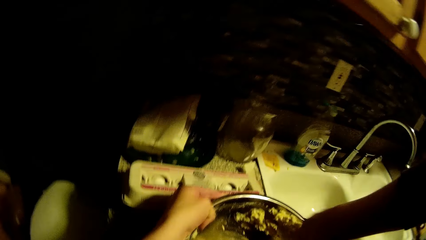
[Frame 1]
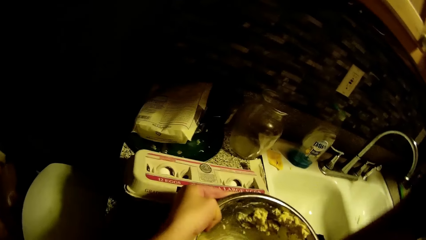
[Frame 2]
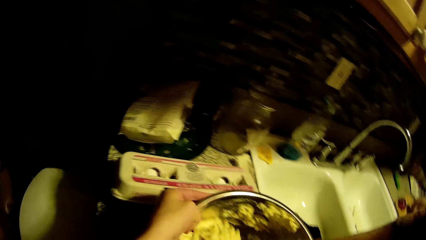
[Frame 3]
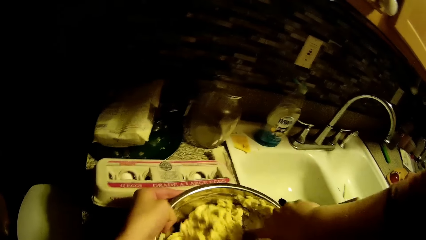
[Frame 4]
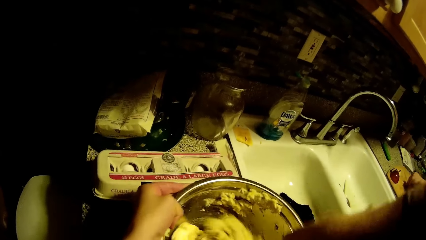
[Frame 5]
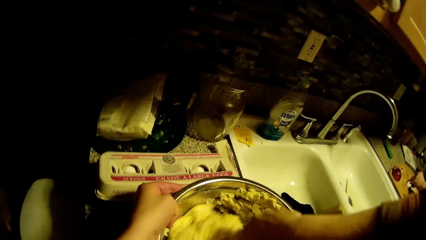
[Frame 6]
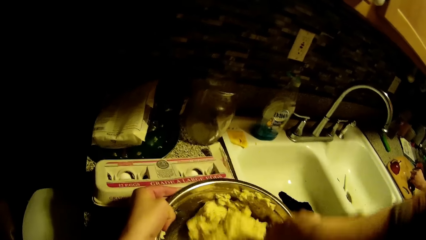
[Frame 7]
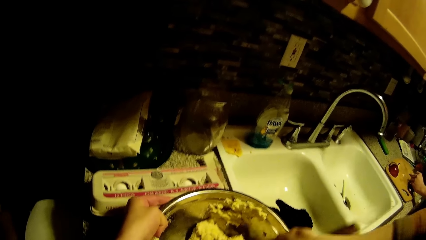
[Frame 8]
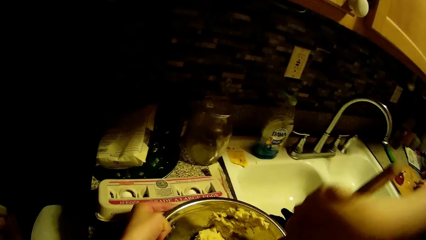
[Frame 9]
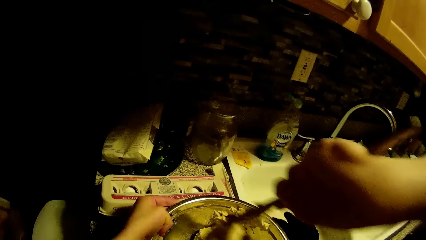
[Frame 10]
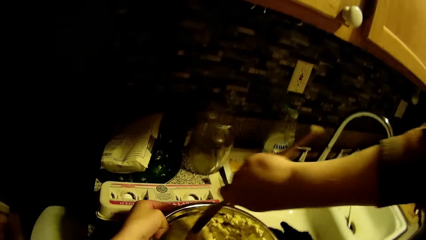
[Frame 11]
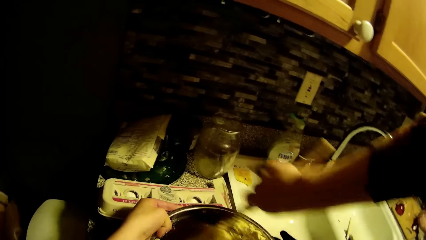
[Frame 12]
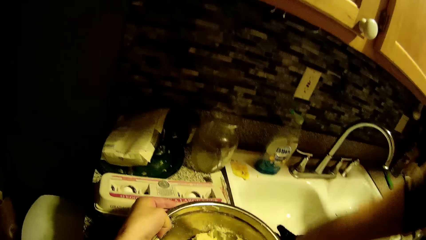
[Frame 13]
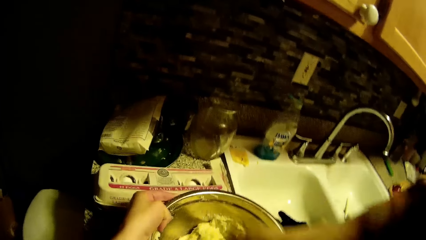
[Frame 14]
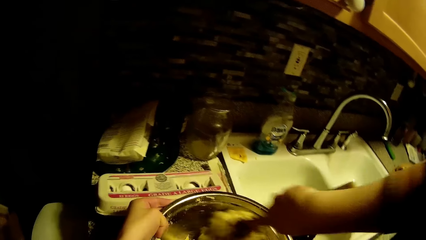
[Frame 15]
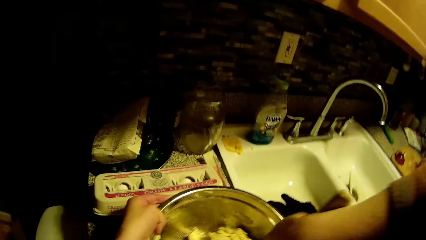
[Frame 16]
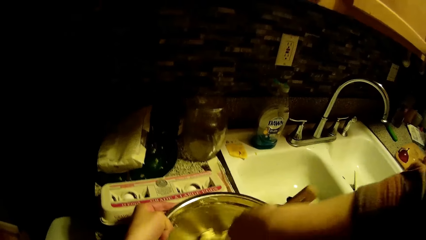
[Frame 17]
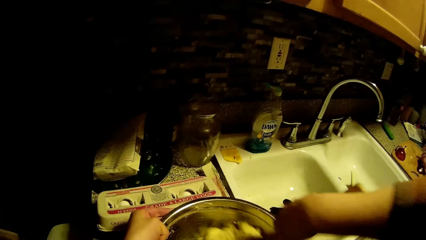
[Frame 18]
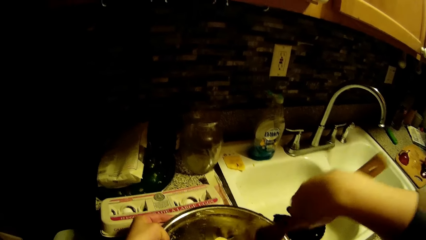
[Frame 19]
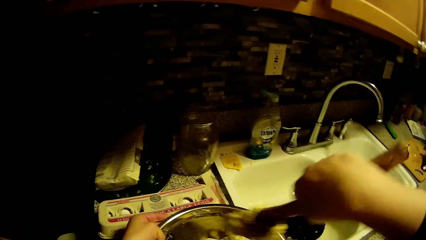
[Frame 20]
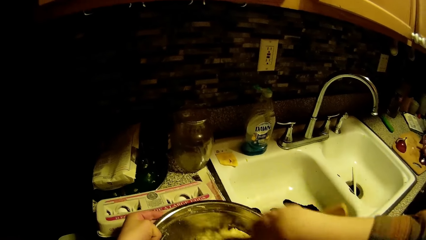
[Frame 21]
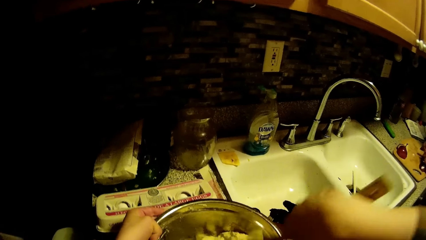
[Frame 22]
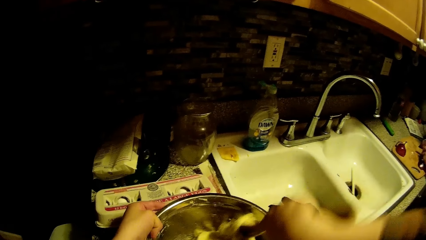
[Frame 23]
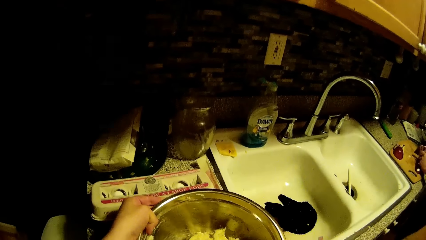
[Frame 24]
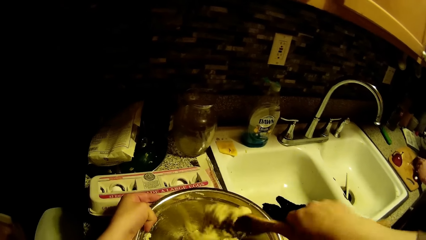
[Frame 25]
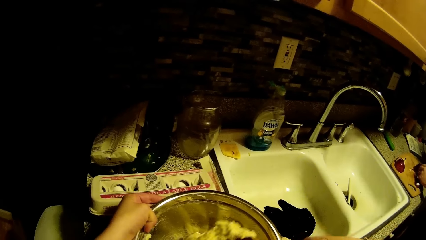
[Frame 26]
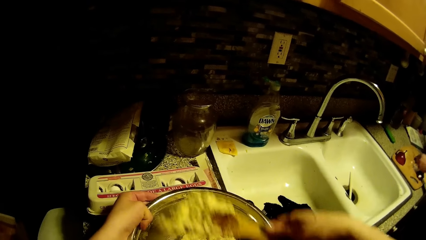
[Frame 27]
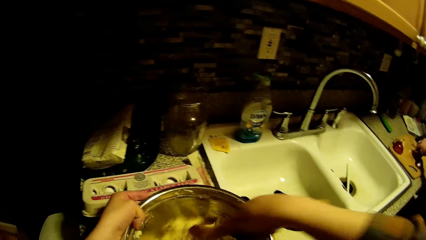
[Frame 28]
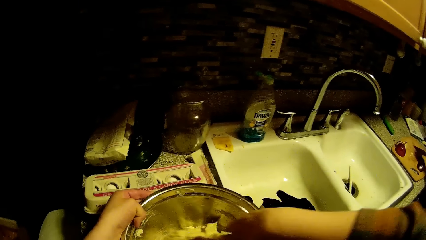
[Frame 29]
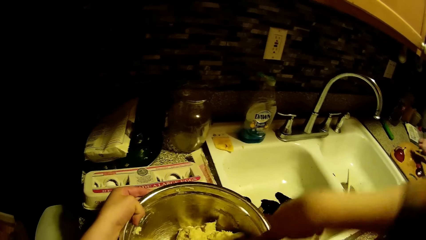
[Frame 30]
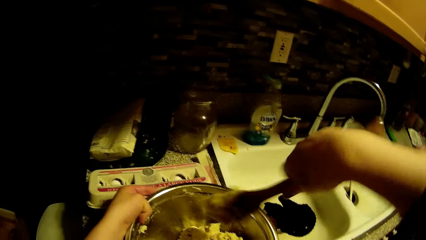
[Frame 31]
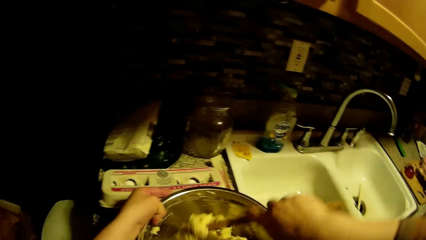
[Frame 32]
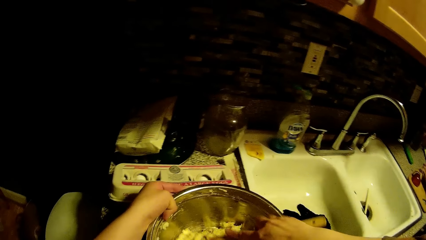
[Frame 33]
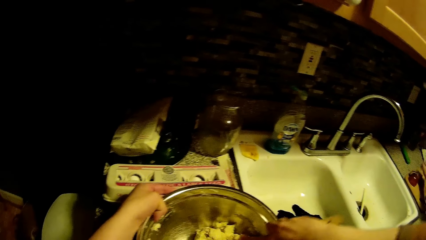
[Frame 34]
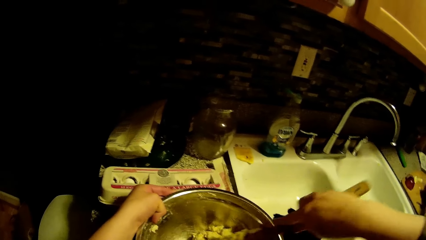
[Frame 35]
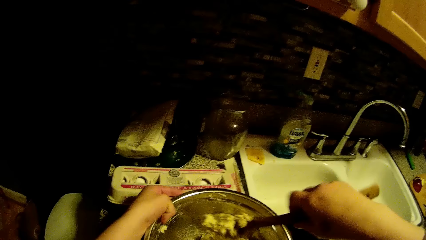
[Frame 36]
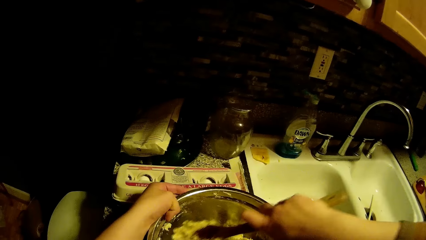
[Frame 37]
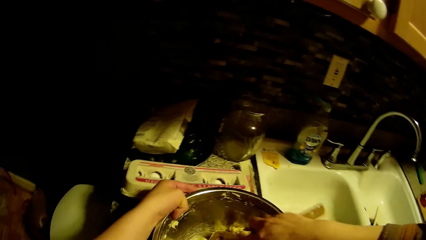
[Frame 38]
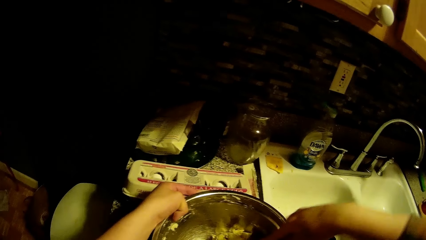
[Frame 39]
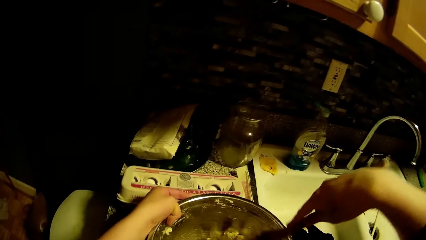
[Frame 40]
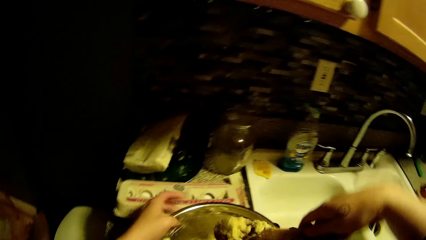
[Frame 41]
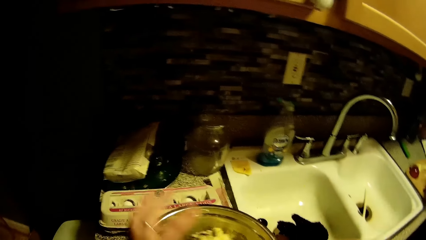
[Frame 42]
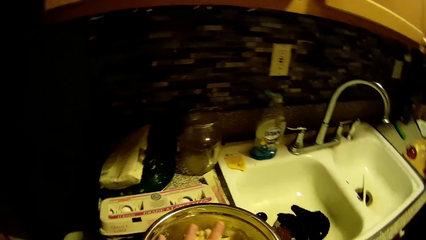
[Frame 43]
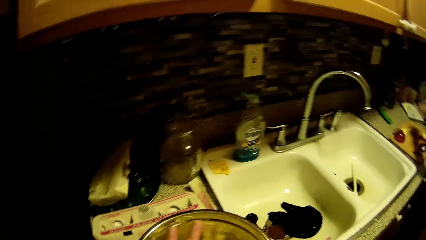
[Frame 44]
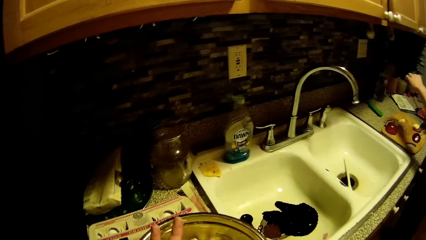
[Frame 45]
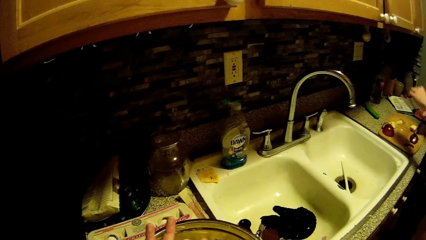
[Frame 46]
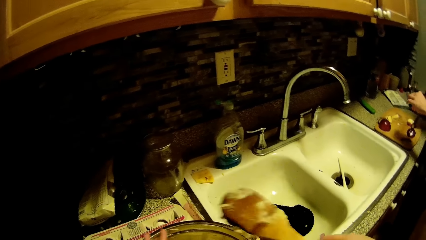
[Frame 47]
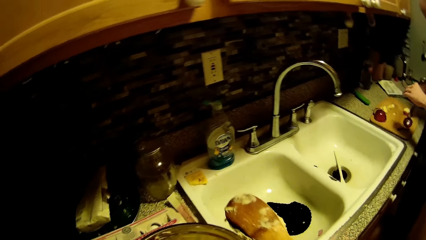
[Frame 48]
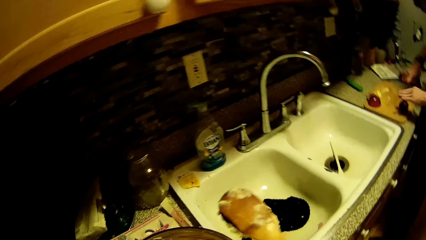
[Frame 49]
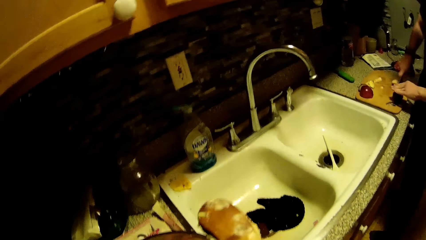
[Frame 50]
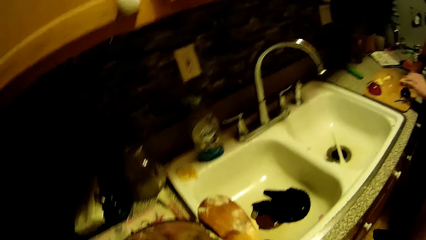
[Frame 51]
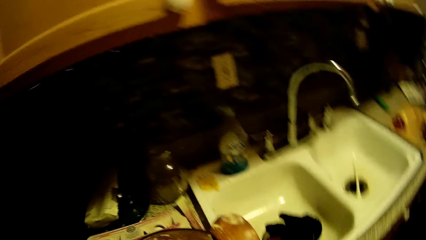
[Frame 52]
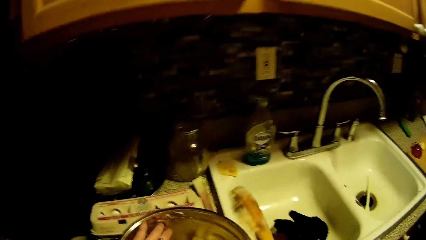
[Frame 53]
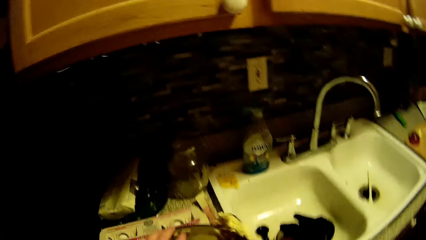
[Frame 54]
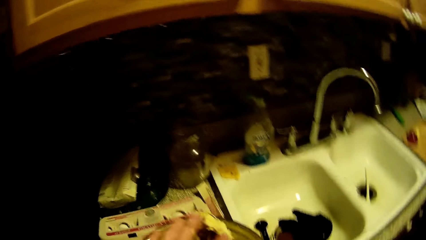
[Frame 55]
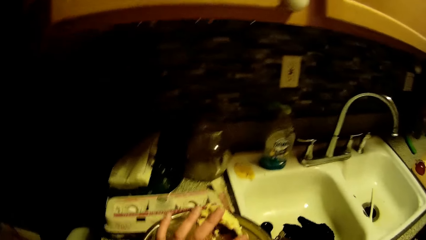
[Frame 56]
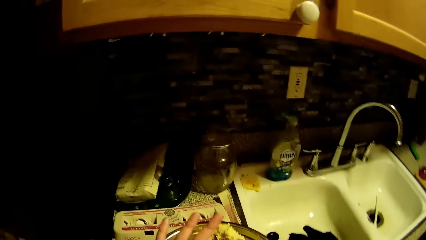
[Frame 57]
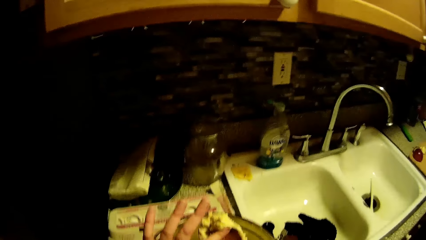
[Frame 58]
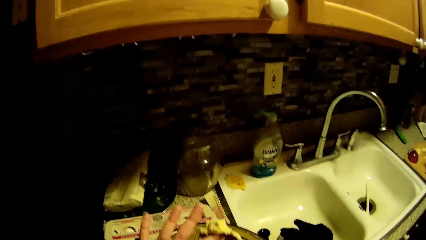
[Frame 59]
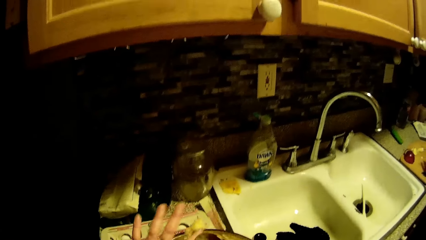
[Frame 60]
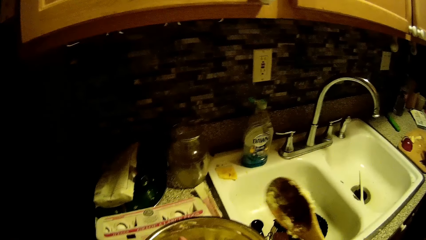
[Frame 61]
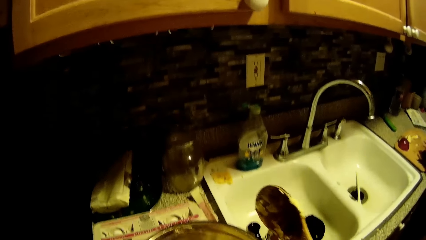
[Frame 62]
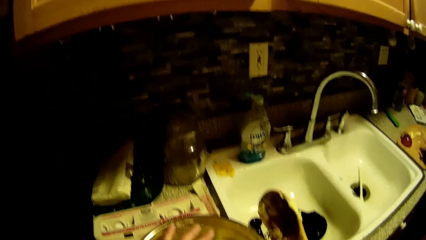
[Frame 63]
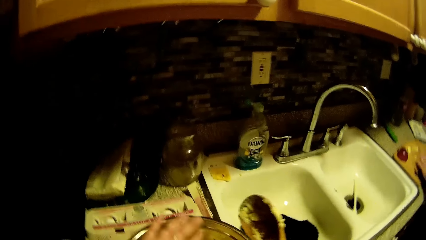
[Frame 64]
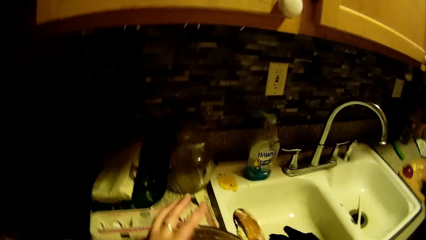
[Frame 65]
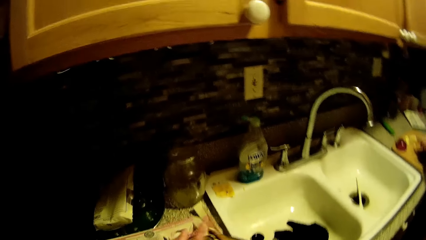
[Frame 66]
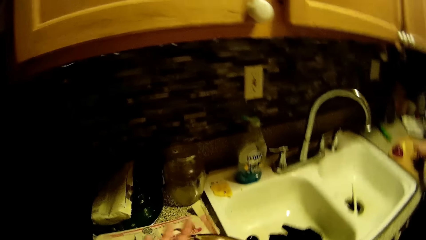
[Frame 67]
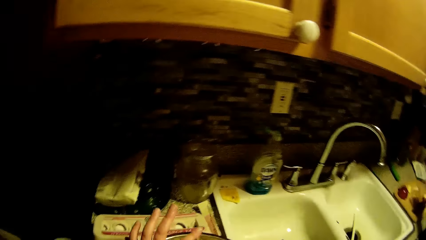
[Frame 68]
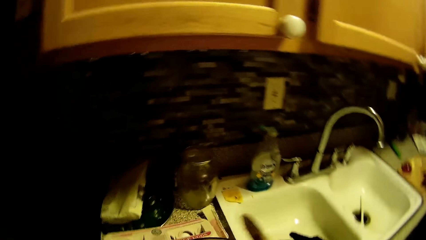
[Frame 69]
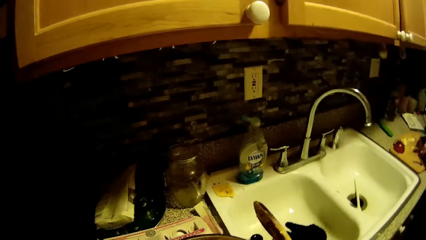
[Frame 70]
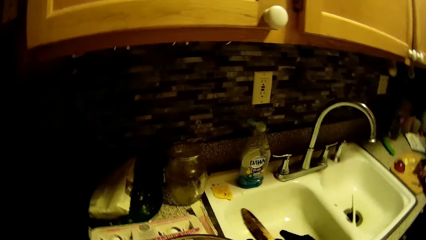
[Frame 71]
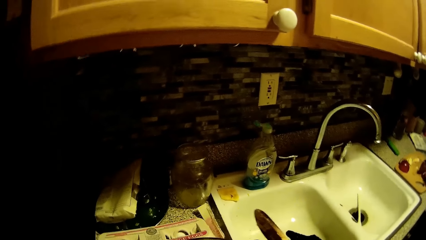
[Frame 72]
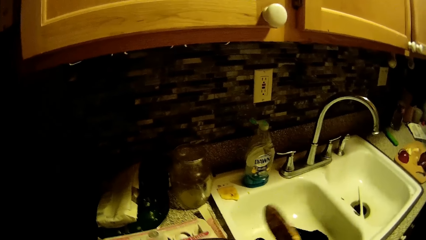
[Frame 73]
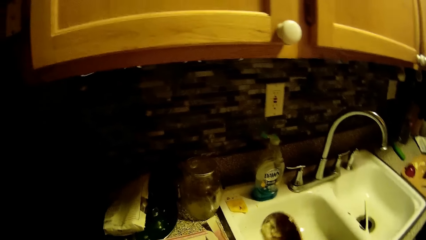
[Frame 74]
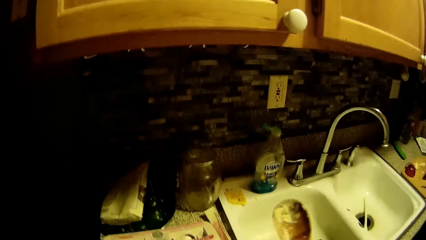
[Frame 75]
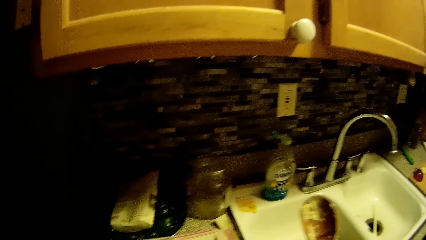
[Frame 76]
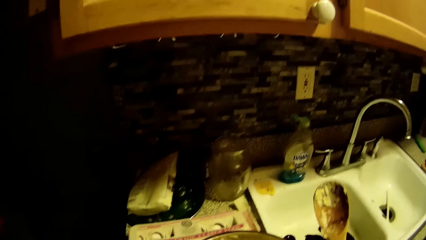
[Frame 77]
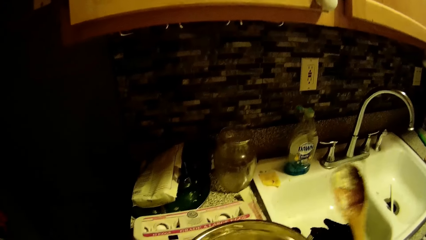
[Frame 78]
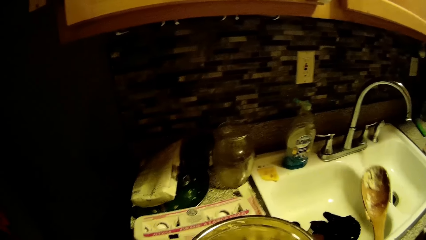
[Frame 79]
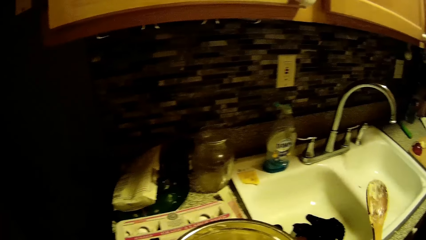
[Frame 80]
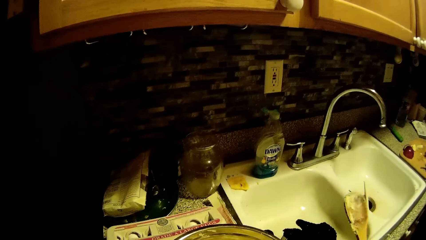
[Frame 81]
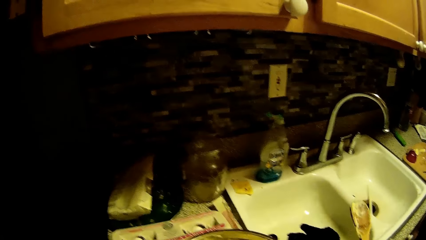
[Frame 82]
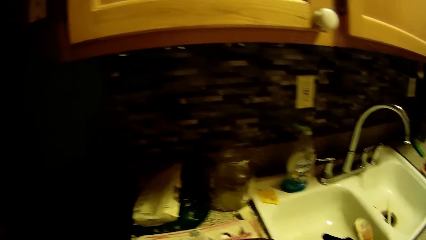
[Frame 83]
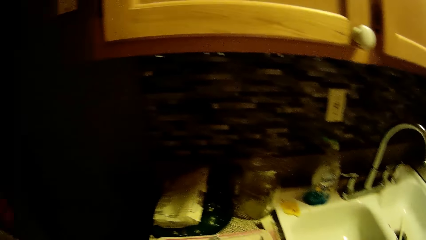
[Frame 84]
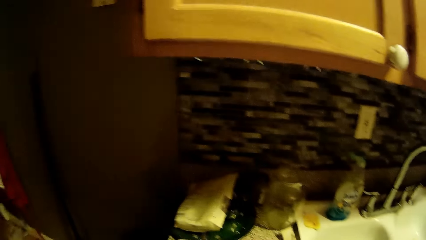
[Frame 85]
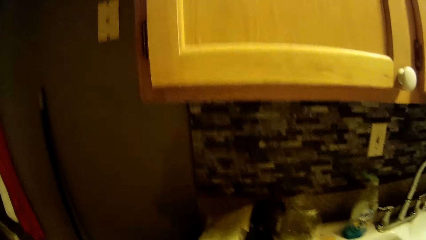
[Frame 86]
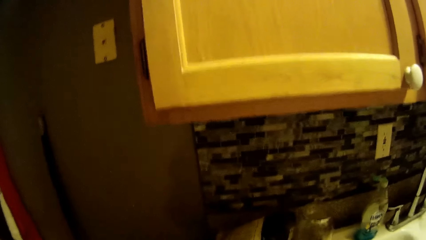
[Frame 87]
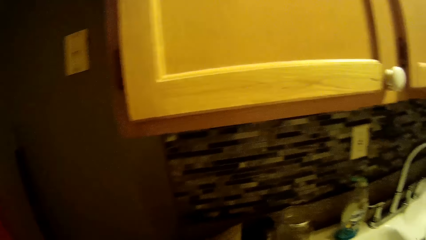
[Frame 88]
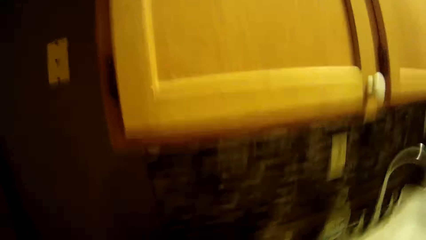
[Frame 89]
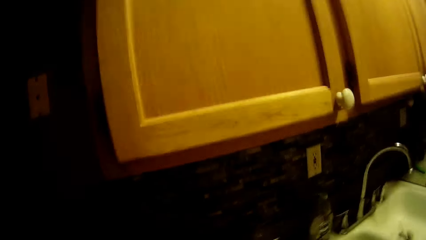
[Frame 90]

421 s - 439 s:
The camera wearer rubs her left hand on the wooden spatula in her right hand. She flips the cooking stick. She rubs her left hand on the wooden spatula in her right hand again. She drops the cooking stick in the sink.
